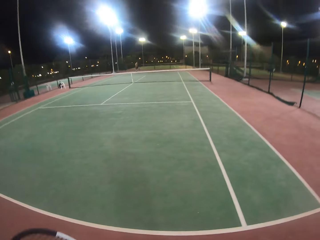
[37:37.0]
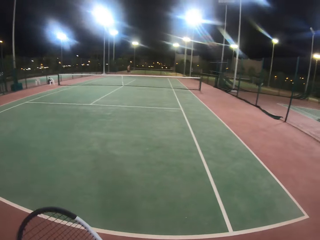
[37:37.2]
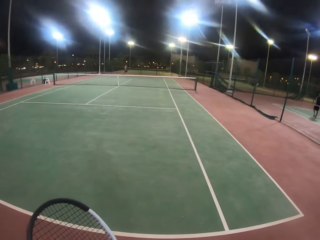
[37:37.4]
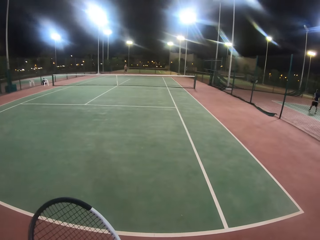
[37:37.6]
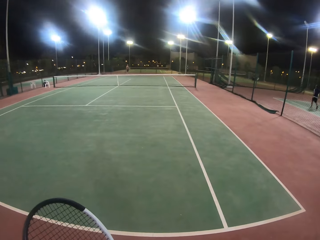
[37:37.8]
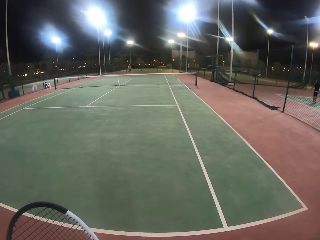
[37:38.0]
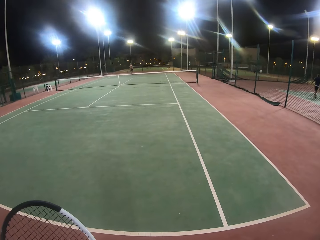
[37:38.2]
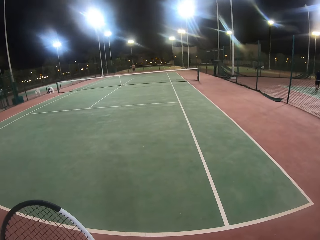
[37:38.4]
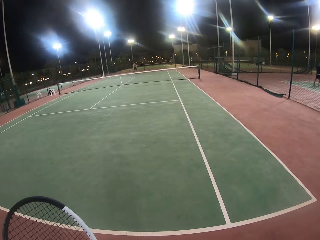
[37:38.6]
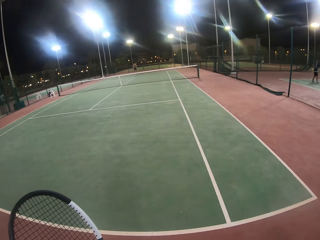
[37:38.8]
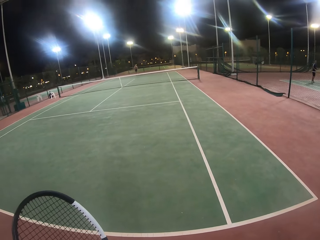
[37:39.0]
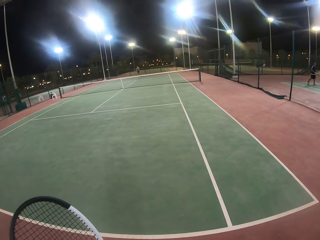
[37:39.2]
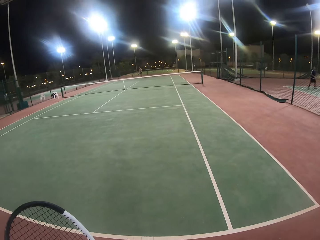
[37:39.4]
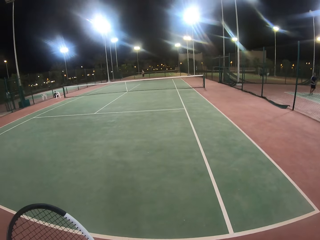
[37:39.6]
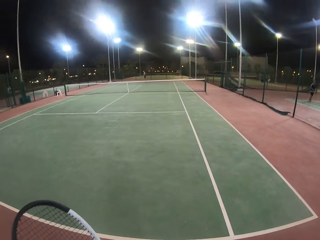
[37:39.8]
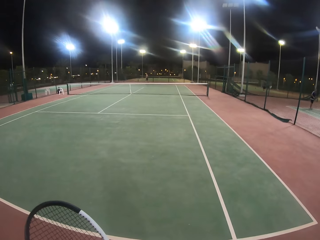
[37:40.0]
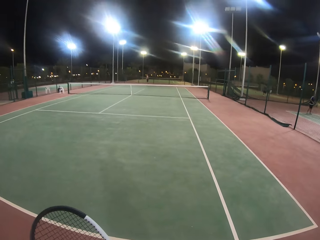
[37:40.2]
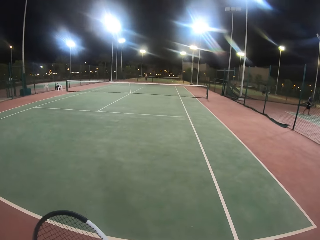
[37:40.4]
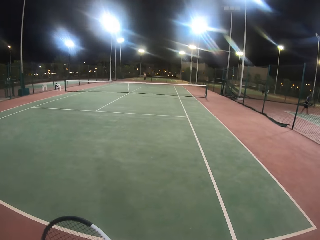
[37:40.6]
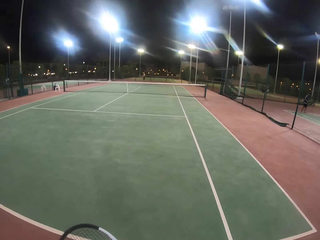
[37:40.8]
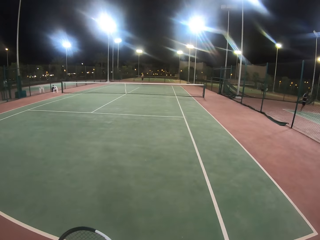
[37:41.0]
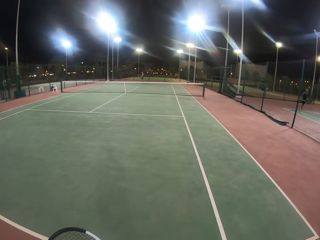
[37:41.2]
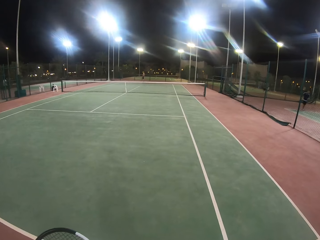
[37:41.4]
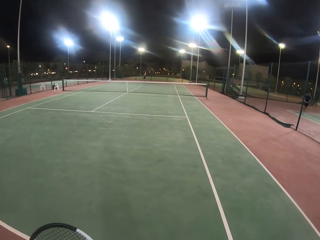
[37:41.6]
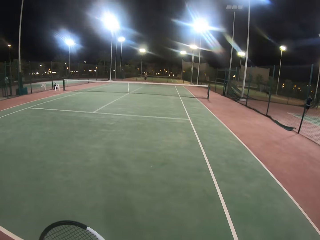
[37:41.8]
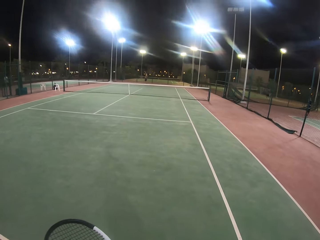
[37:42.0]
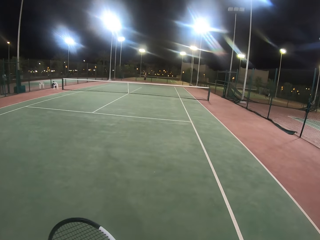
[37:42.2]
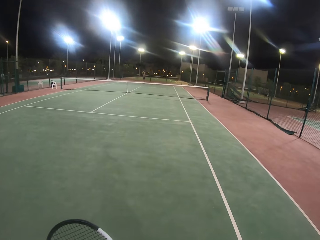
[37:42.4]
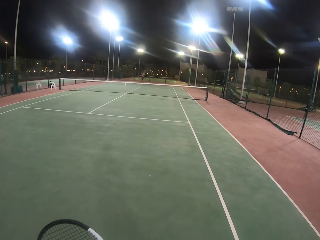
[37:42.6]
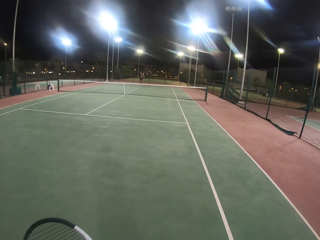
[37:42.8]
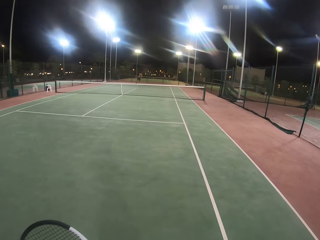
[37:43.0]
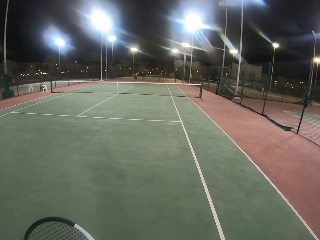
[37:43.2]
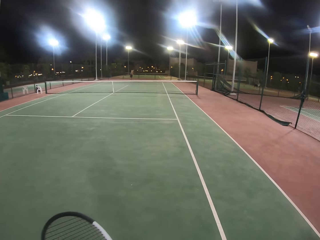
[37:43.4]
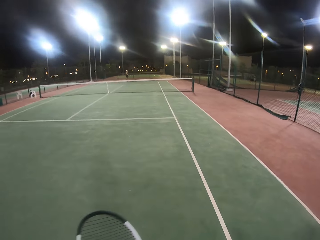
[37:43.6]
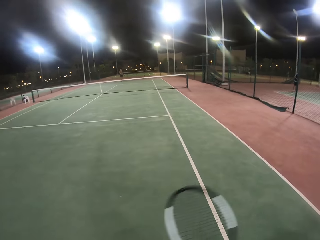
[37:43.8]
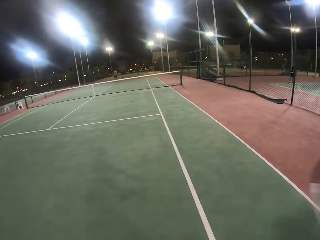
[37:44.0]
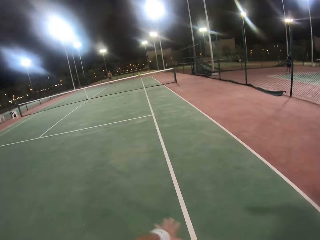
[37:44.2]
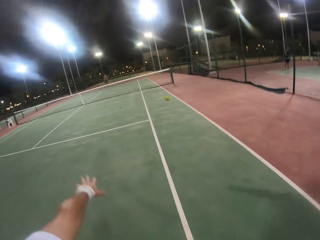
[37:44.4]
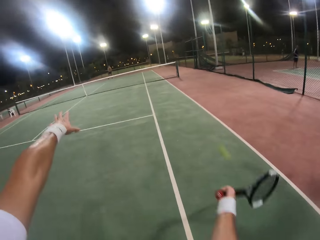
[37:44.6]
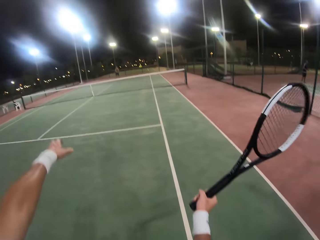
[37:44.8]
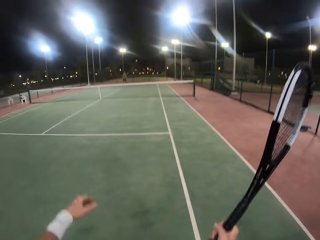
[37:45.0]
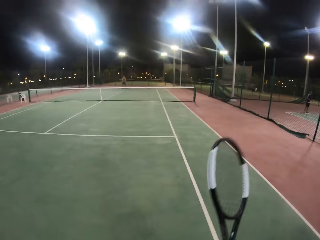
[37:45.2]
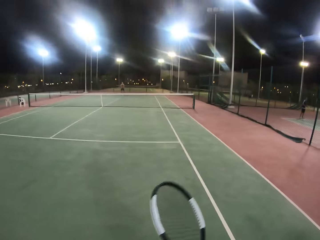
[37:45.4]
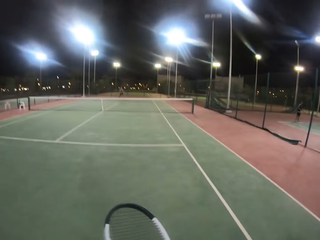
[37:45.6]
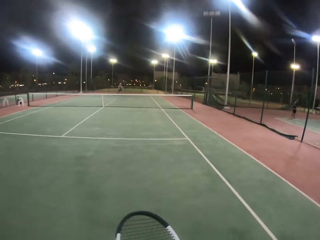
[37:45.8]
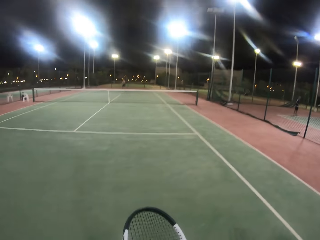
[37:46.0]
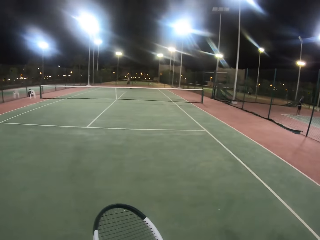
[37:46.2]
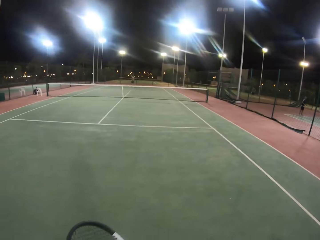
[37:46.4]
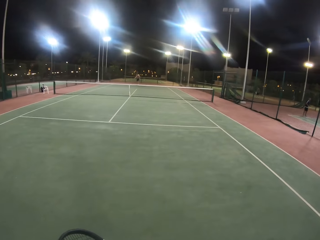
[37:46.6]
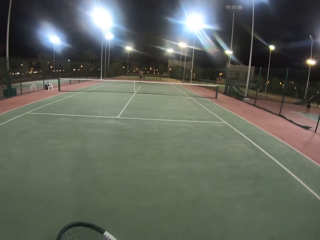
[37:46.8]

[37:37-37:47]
The man hits the ball with the badminton racket. The camera wearer hits the ball with the badminton racket. The camera wearer and the man play the tennis game.

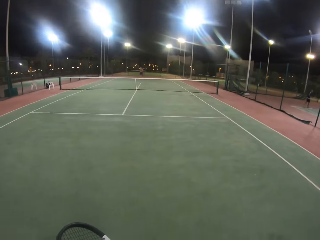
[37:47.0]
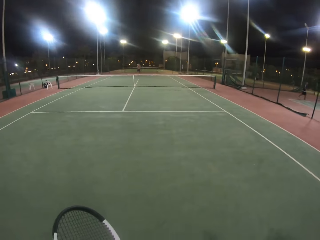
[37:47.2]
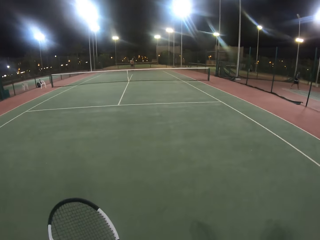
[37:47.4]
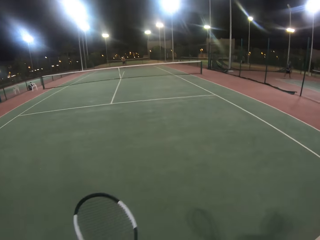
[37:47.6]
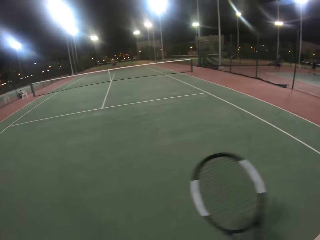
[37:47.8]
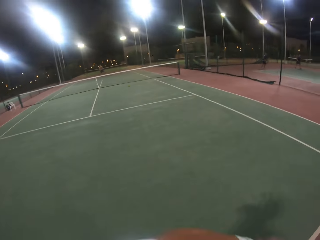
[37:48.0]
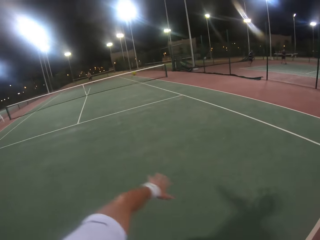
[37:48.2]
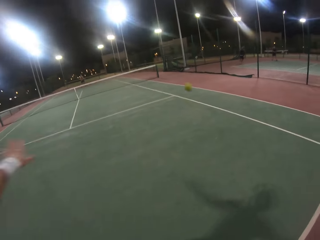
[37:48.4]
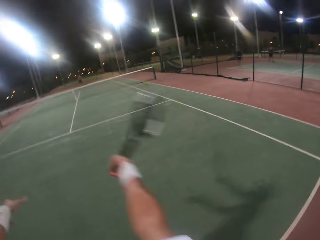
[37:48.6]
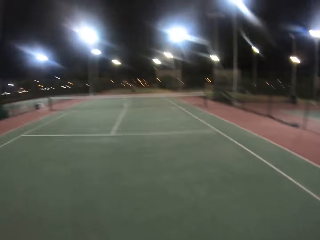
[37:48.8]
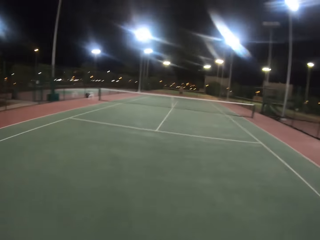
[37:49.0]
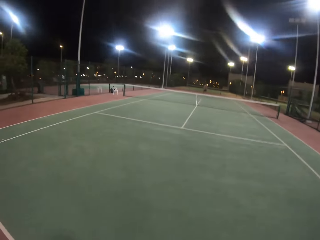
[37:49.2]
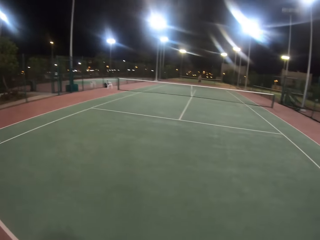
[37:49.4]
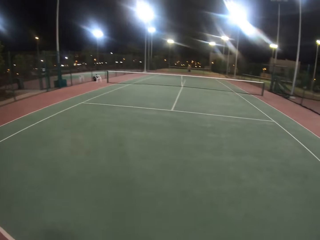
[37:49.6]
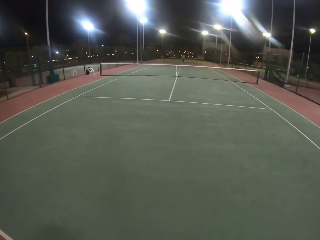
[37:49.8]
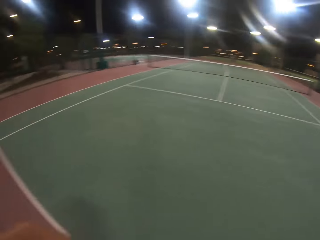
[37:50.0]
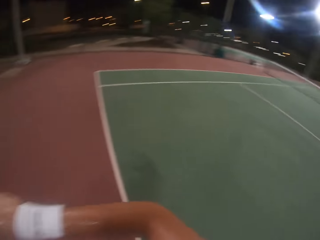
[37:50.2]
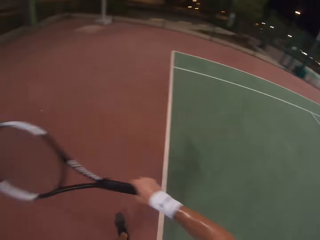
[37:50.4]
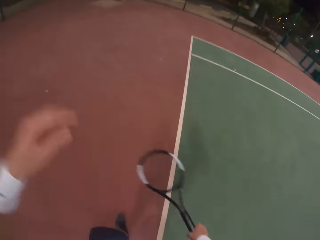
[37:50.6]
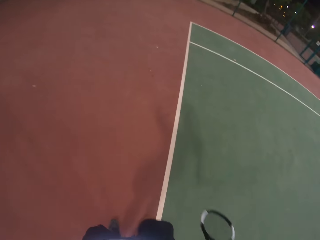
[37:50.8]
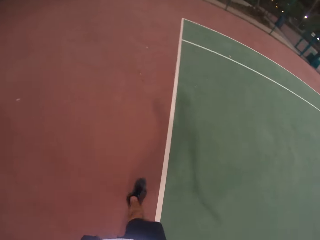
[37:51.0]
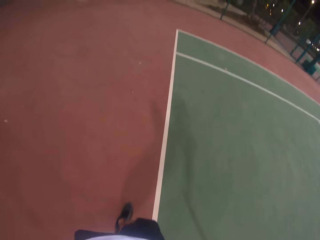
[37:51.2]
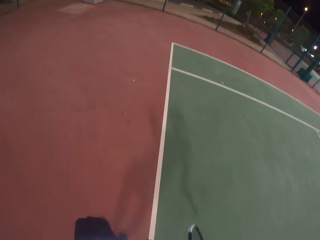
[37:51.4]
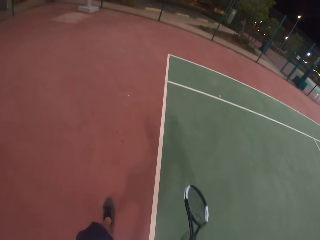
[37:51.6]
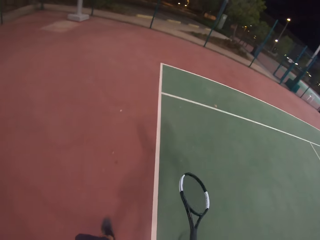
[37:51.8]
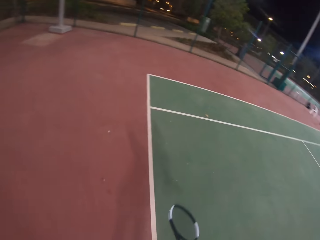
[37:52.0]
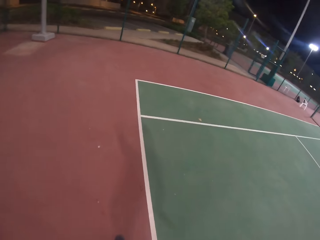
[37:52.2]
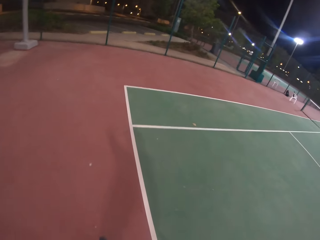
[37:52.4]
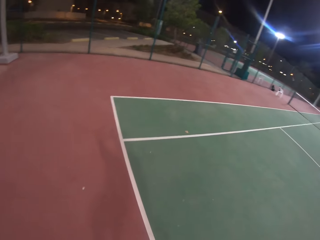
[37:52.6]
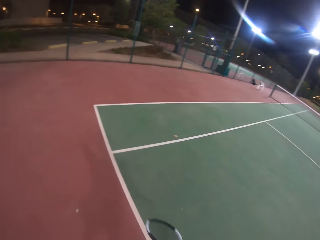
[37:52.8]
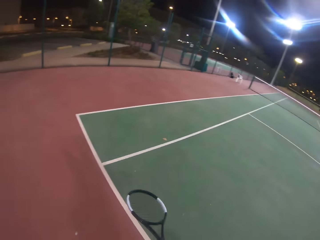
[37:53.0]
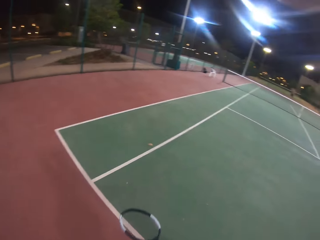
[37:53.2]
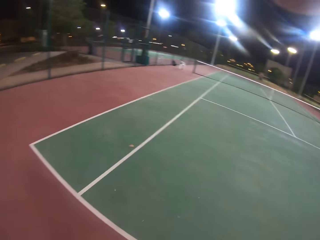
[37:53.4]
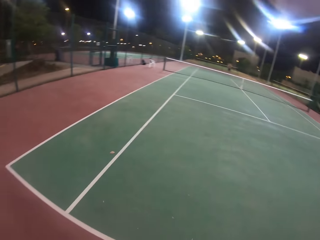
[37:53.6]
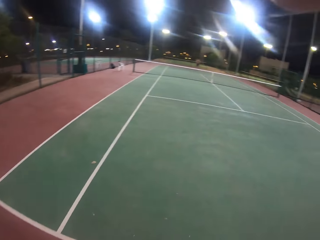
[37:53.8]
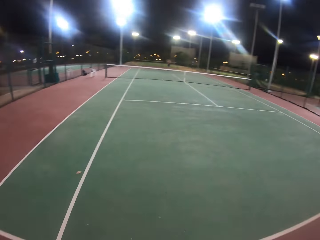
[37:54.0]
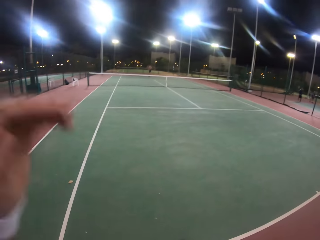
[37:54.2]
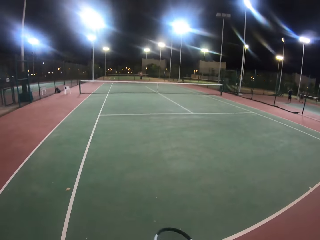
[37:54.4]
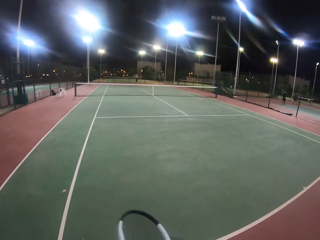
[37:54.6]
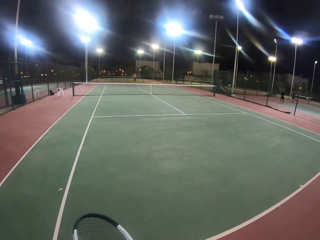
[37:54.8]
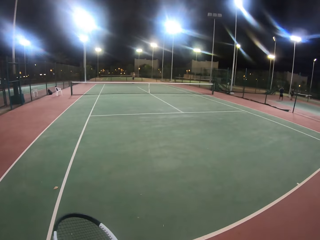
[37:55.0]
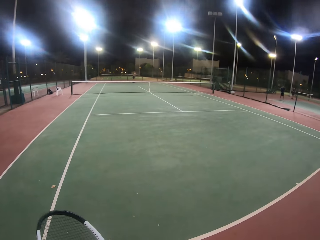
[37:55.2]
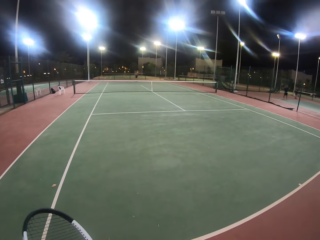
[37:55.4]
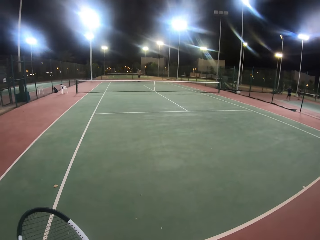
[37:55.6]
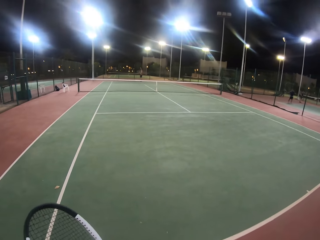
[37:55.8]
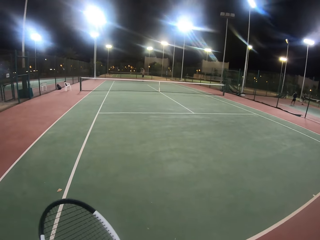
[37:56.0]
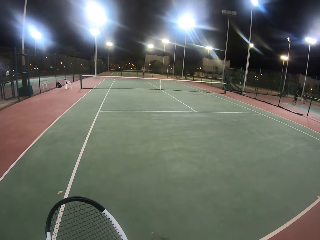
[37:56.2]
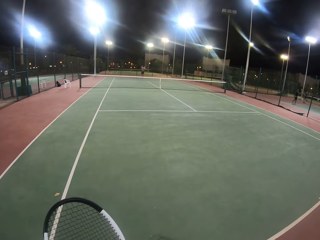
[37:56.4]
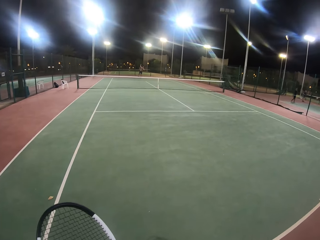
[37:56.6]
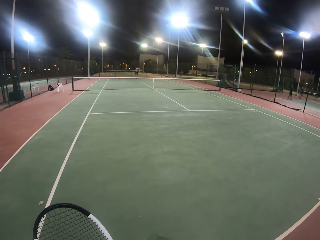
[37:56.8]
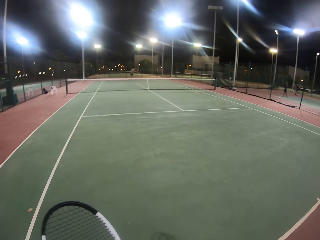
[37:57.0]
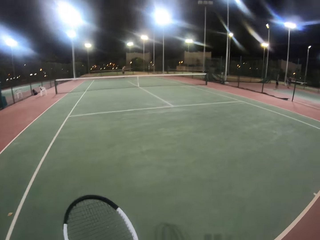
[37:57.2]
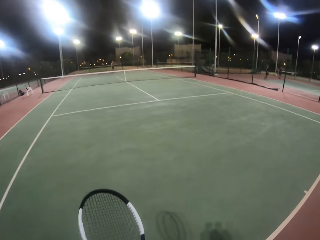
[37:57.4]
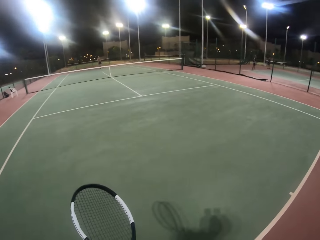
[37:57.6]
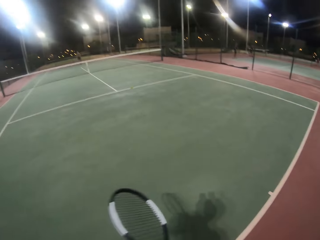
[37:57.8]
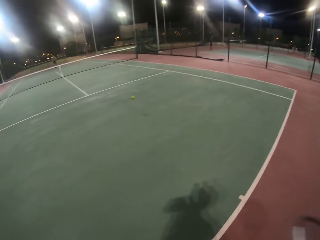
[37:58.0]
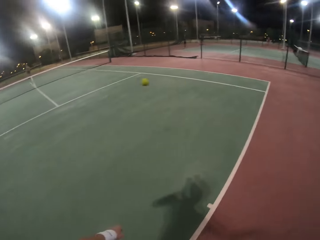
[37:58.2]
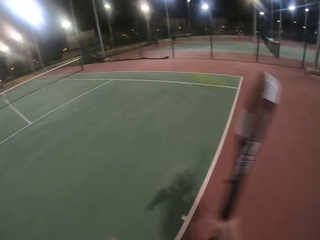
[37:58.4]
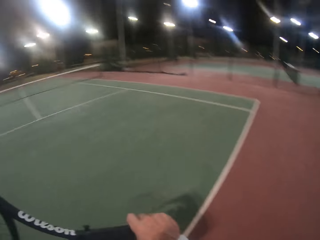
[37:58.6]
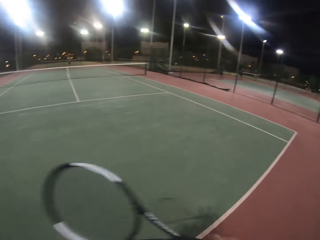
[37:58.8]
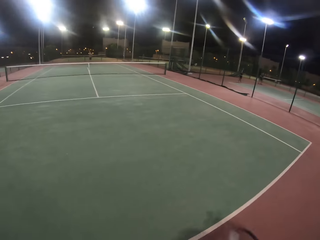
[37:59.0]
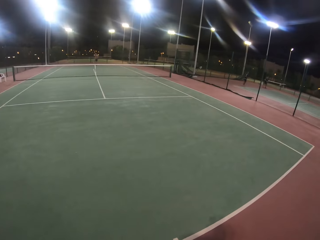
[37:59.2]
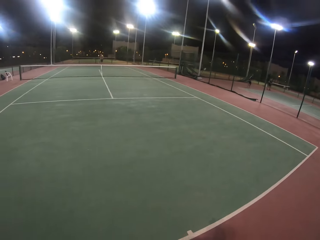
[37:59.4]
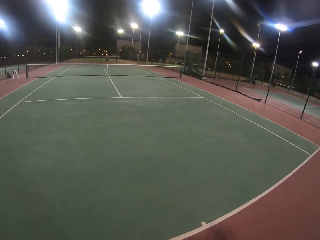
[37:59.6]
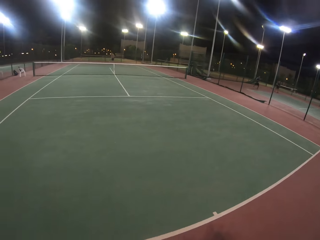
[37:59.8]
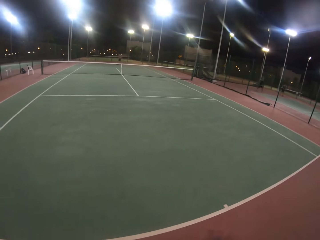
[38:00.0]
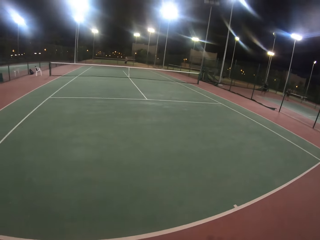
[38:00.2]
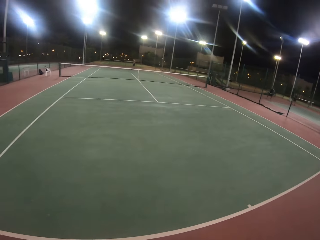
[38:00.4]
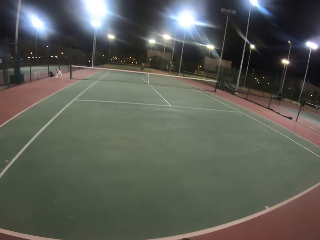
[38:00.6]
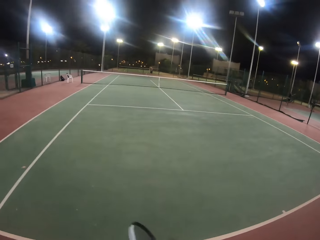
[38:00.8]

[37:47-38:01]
A man hits the ball with a badminton racket. The camera wearer hits the ball with the badminton racket. They look around. They walk around. They look around. The camera wearer and the man play the tennis game. The man hits the ball with the badminton racket. The camera wearer hits the ball with the badminton racket.
